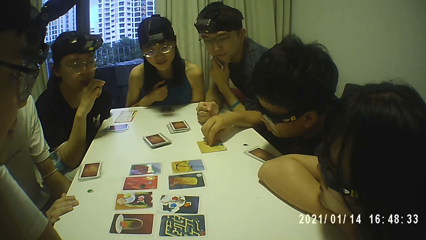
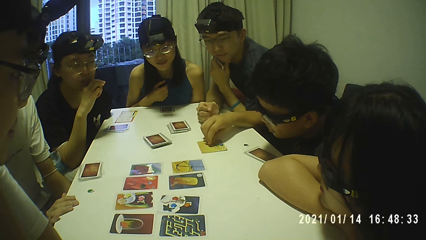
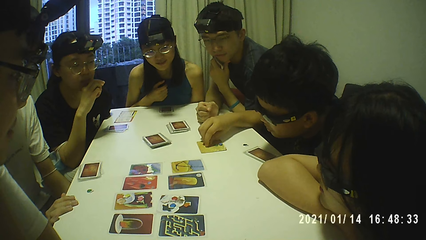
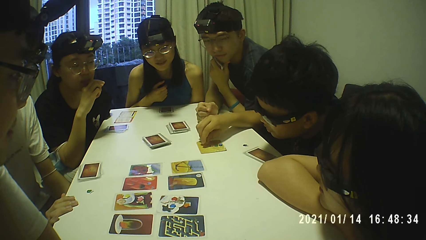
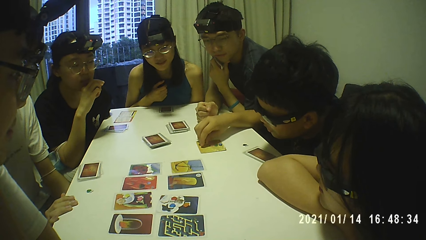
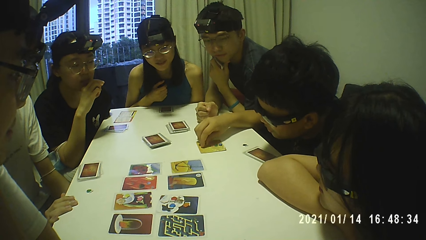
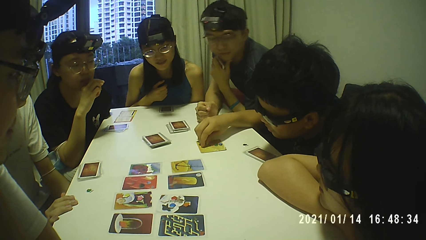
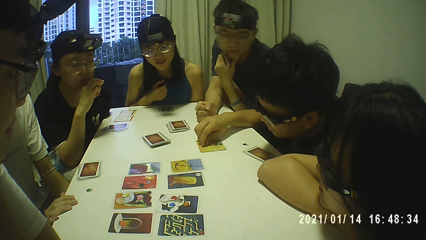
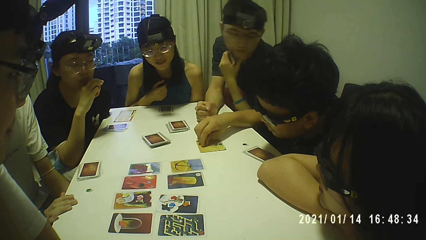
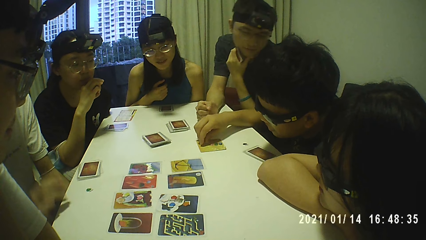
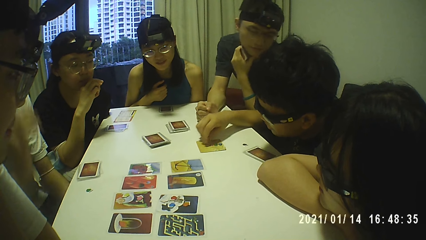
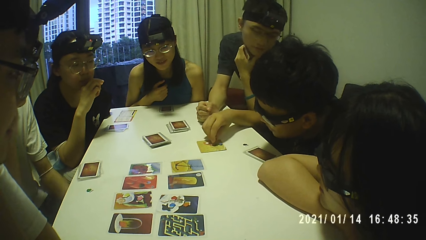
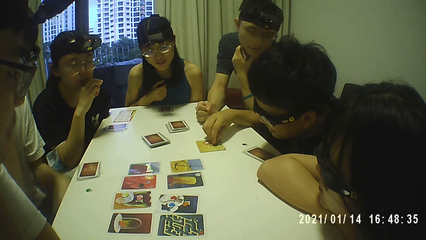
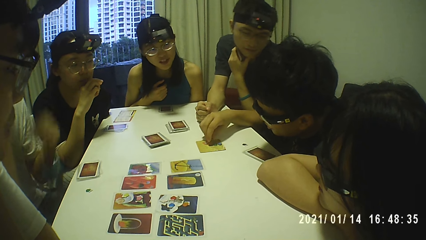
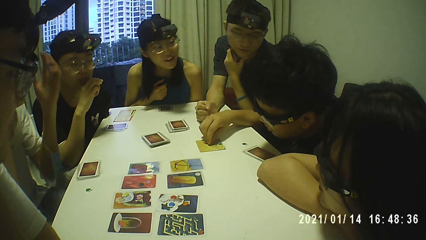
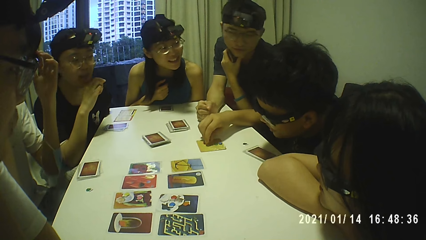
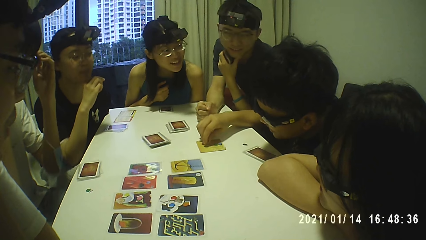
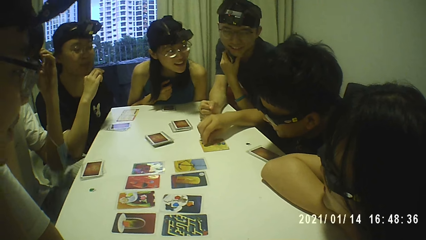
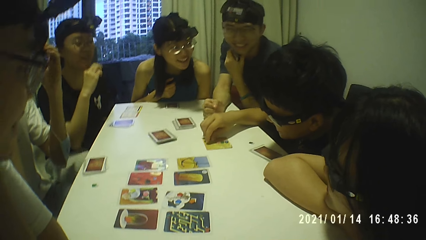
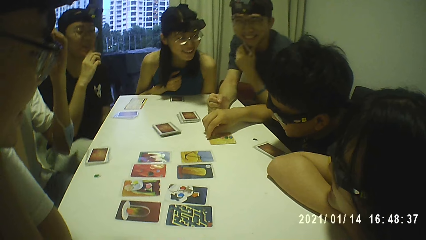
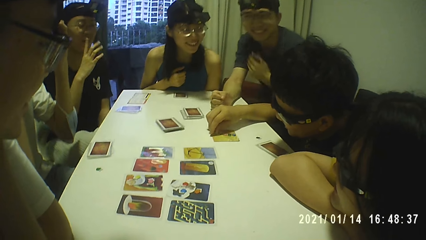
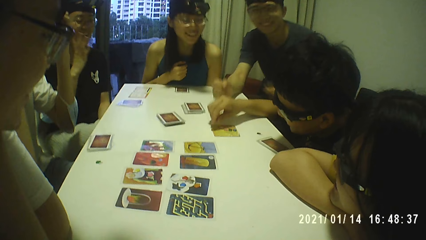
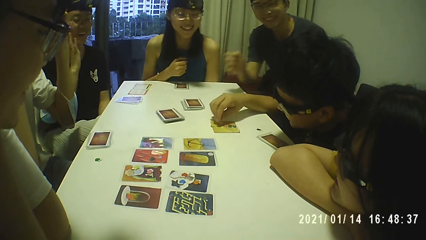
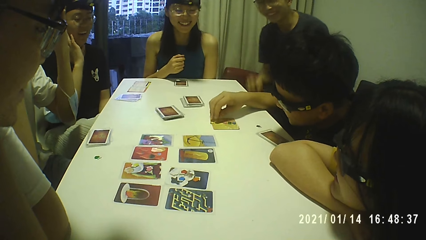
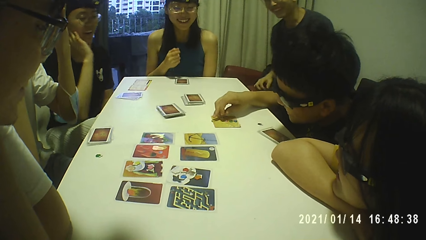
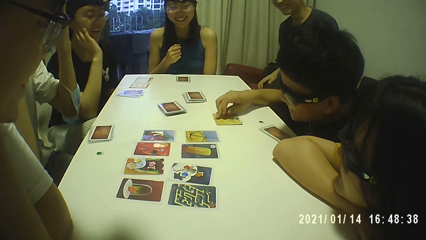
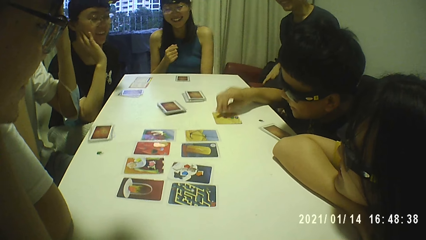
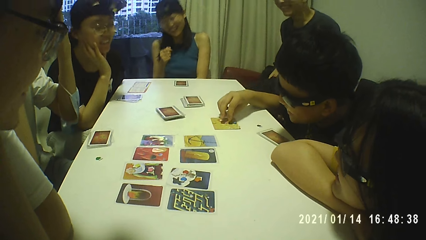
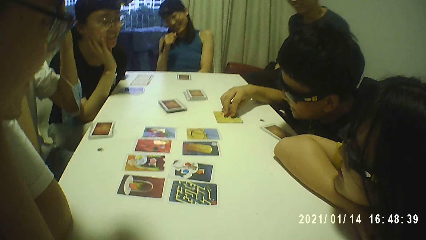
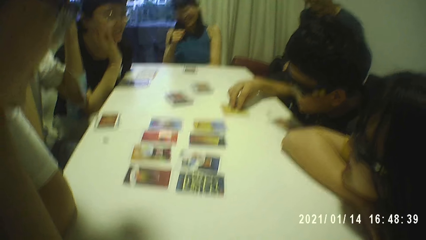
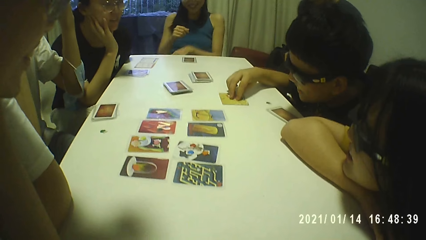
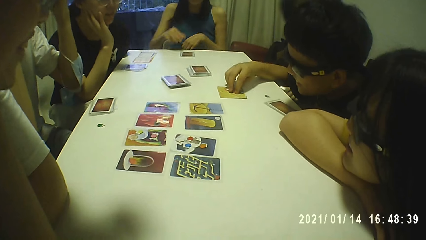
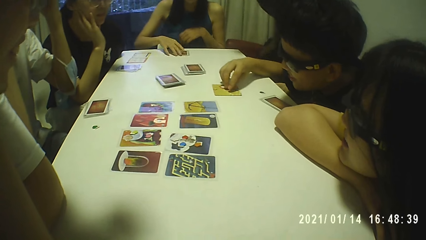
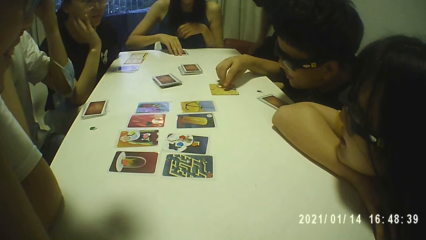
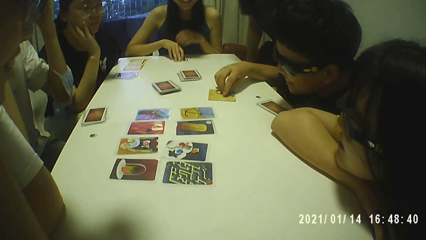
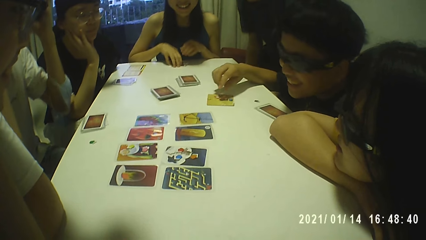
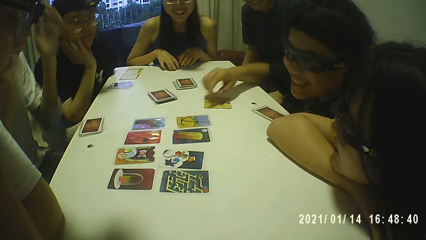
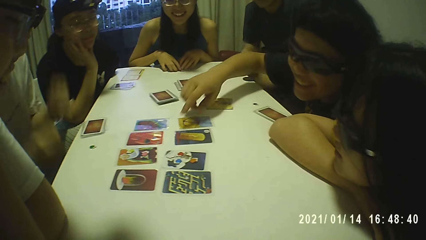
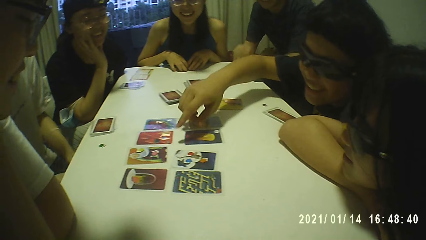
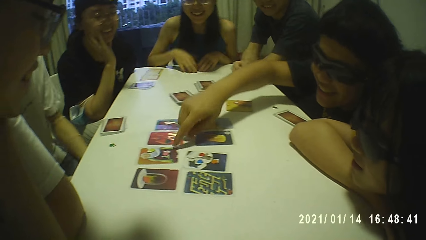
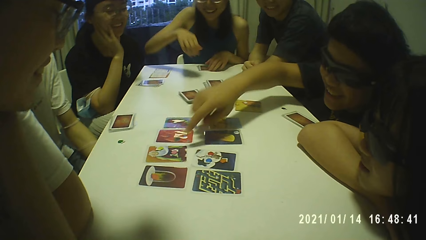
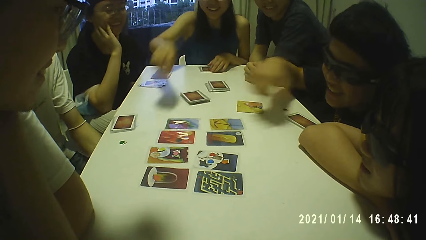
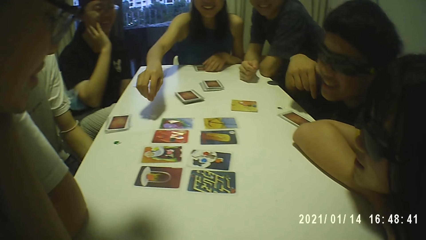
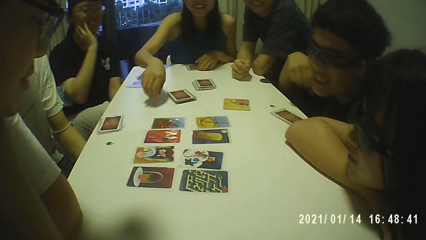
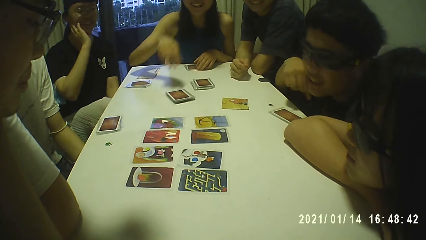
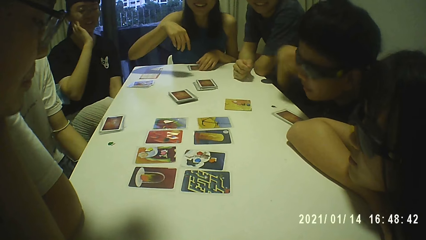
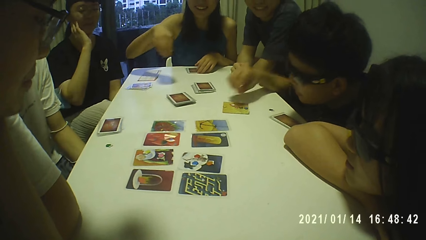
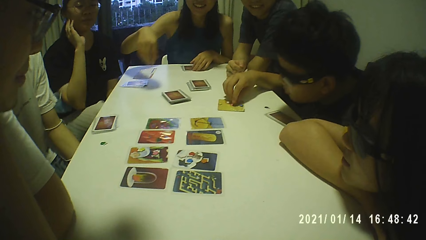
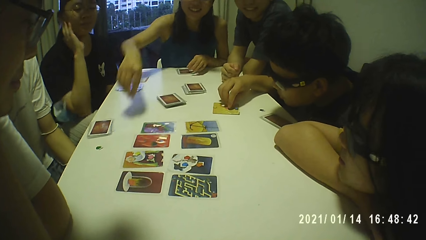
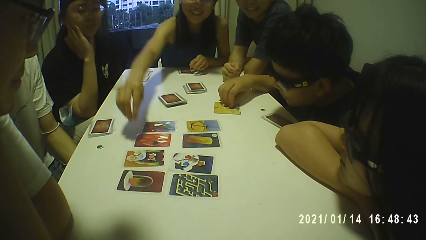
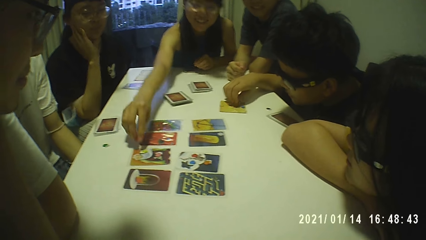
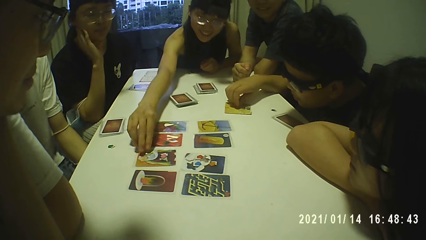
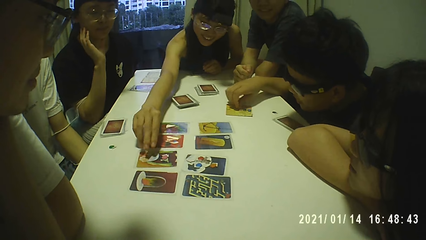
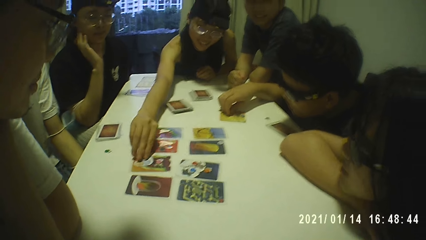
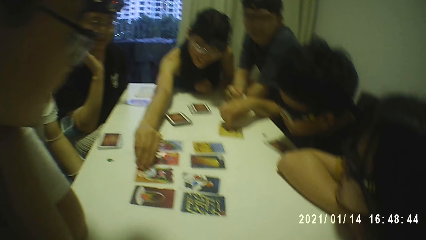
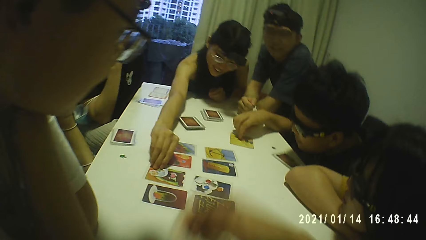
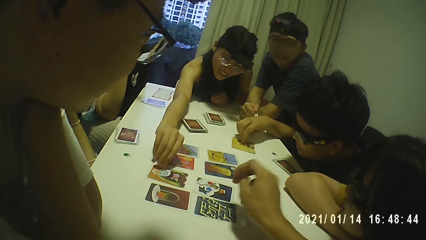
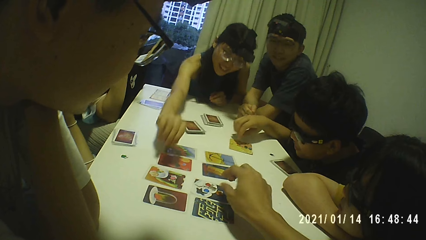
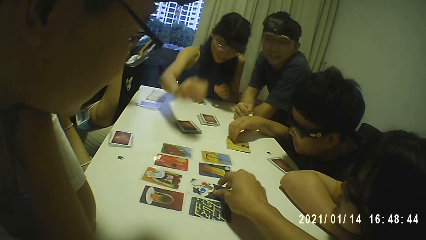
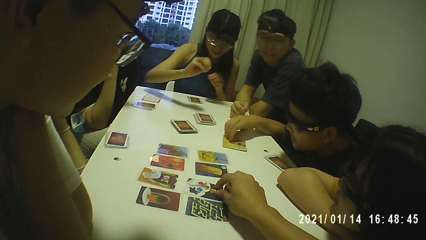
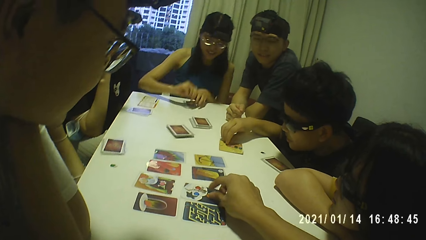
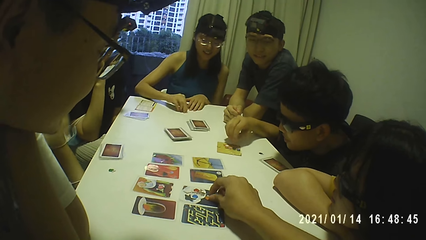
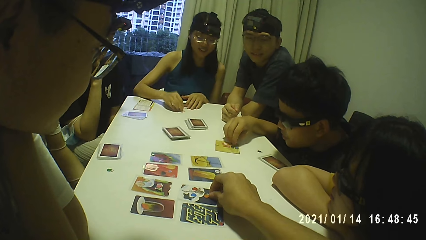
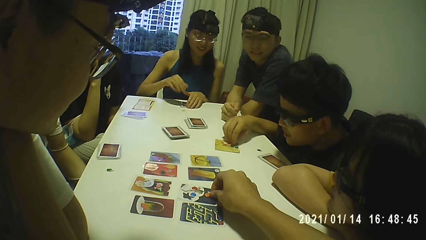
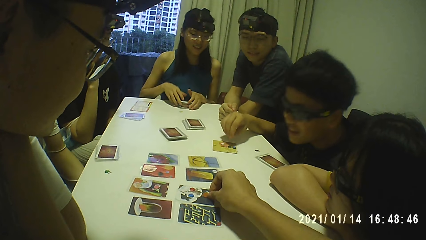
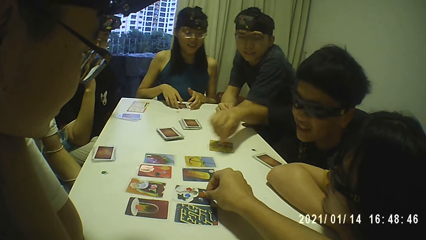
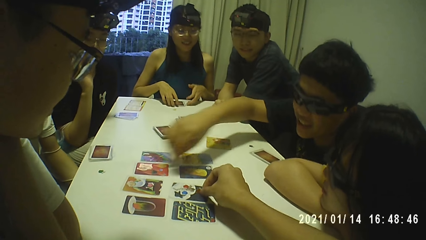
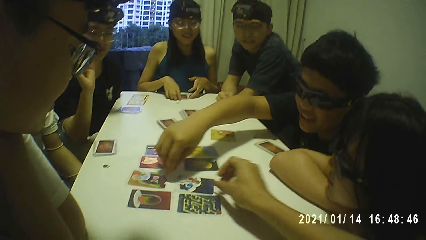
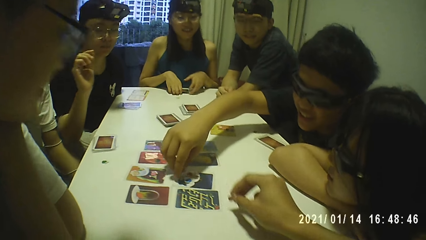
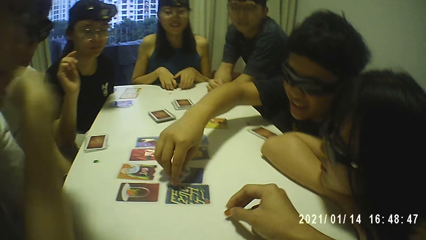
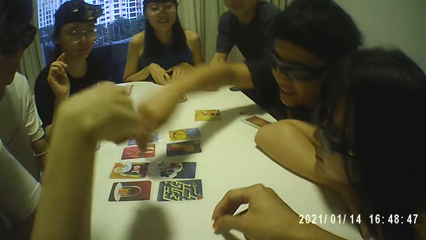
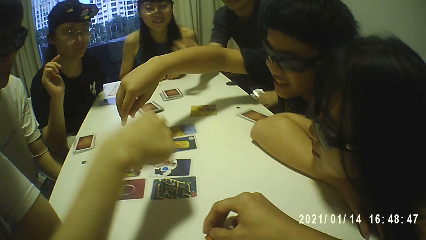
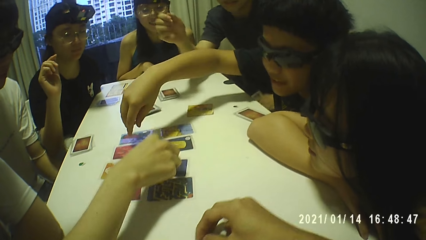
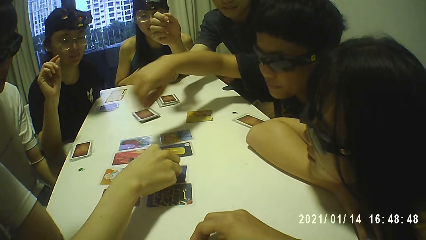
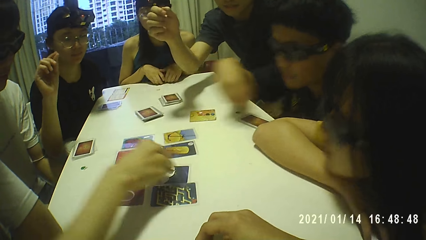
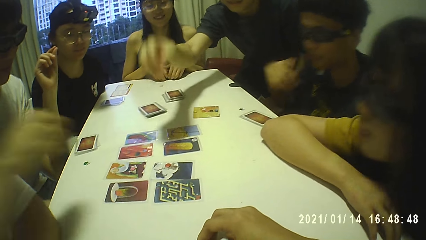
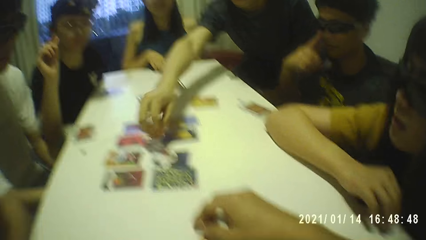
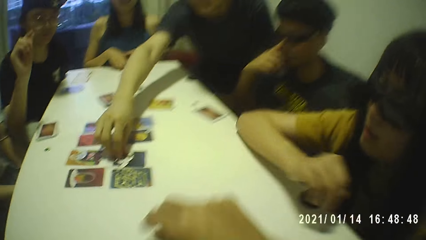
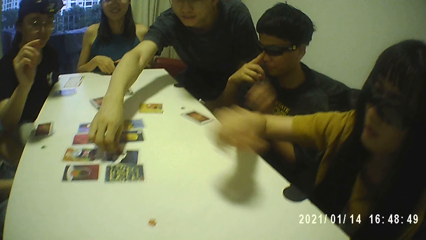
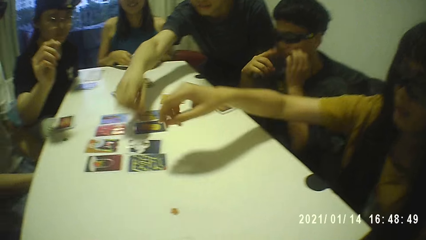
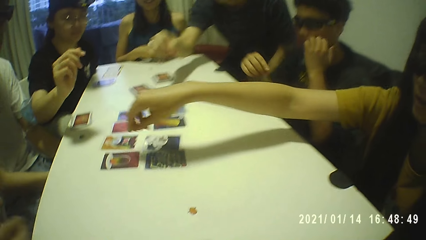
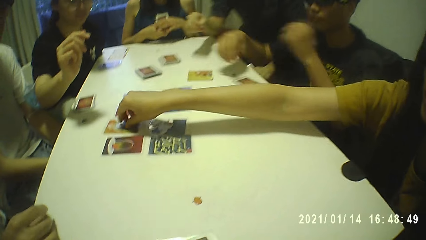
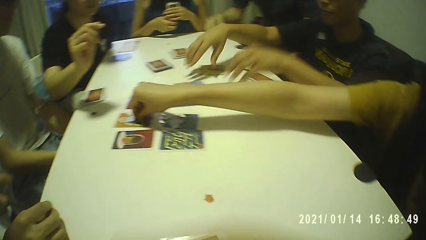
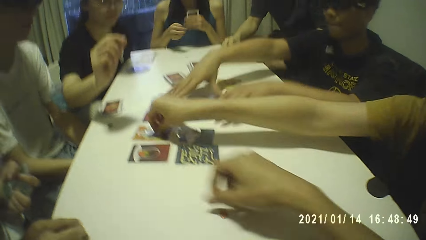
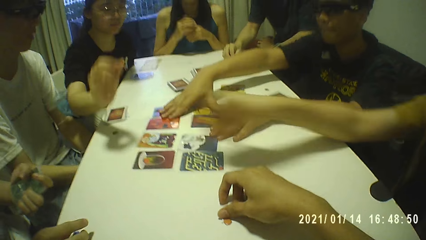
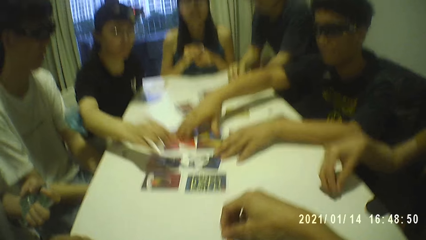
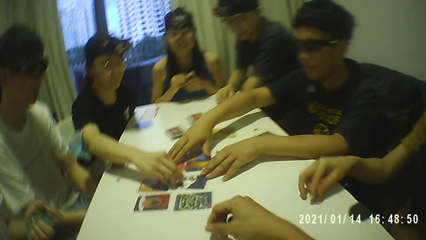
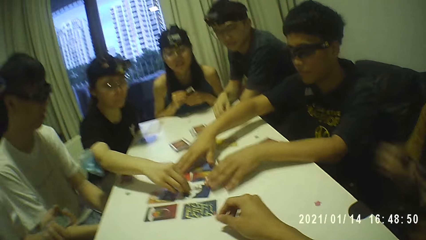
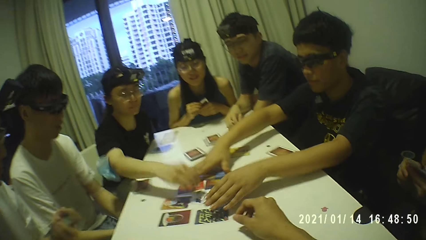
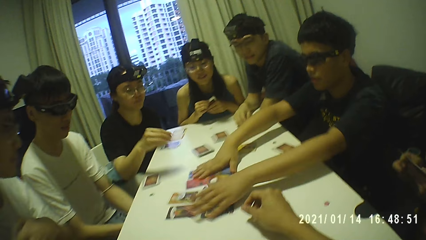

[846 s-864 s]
A person touches the glasses. A lady touches a card on the table. A boy points at a card on the table. The boy touches the card with his right hand and adjusts the sticker board with his right hand. The lady picks another sticker with her right hand. The camera wearer picks another sticker with her right hand from the table. The boy picks a card on the table. A man picks another sticker from the table with his right hand. Another man picks another sticker from the table with his right hand. A girl picks another sticker from the table with her right hand. The boy picks a card on the table. Another lady picks another sticker from the table with her right hand. The boy gathers the cards on the table with both hands.
